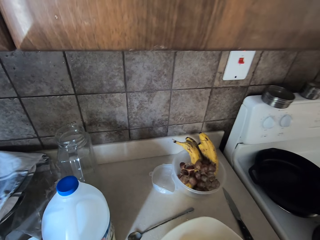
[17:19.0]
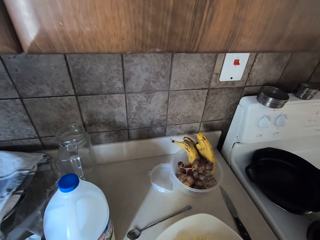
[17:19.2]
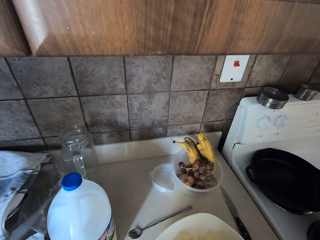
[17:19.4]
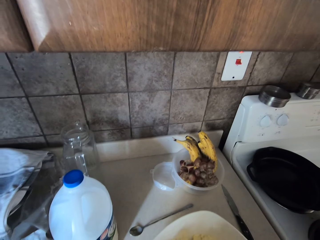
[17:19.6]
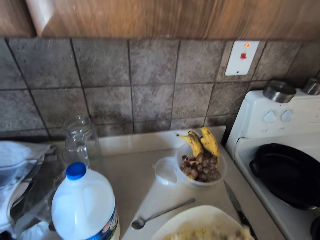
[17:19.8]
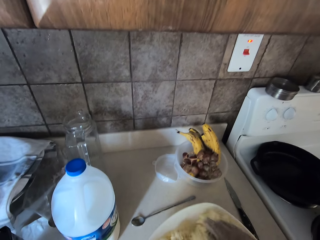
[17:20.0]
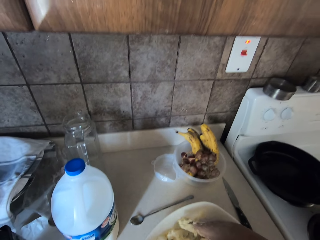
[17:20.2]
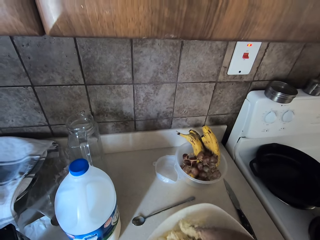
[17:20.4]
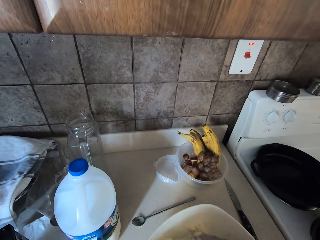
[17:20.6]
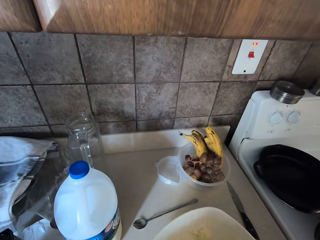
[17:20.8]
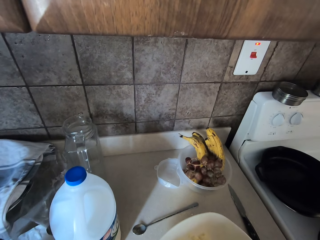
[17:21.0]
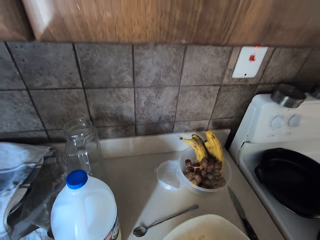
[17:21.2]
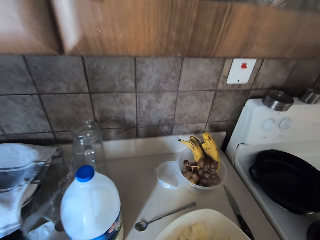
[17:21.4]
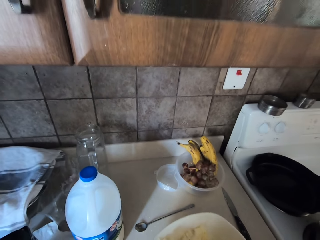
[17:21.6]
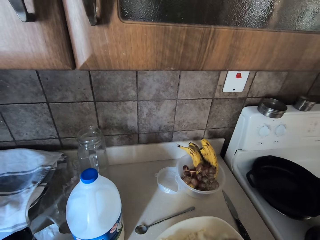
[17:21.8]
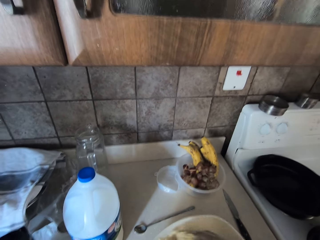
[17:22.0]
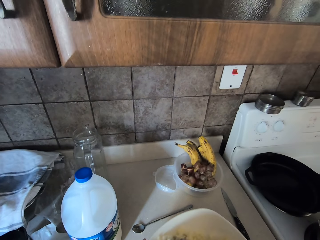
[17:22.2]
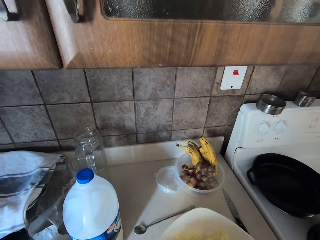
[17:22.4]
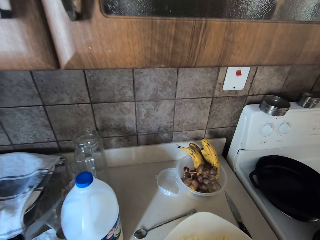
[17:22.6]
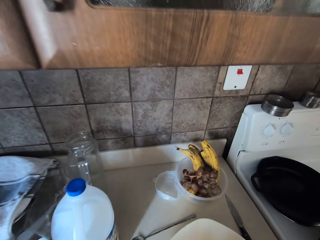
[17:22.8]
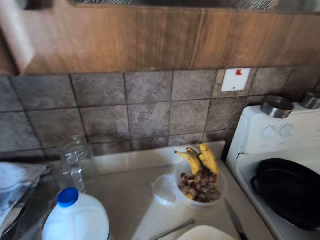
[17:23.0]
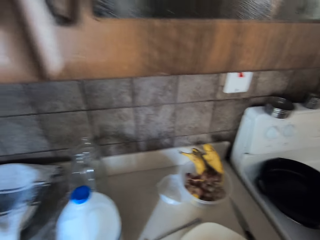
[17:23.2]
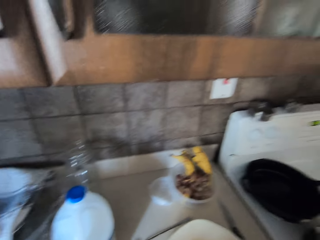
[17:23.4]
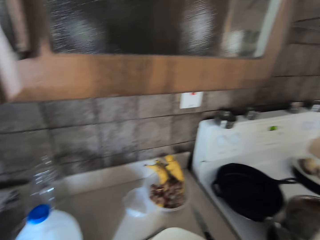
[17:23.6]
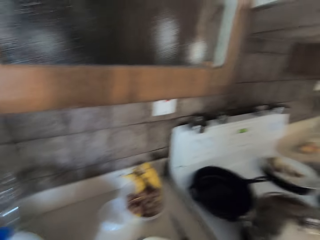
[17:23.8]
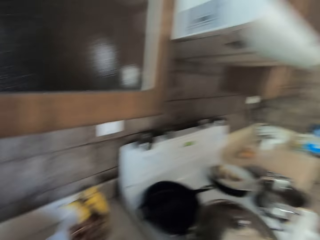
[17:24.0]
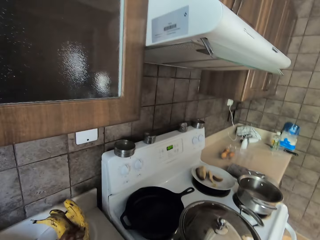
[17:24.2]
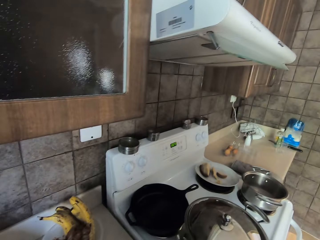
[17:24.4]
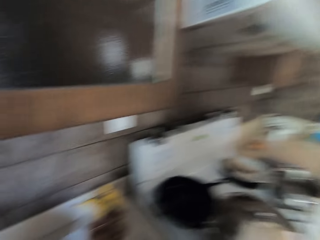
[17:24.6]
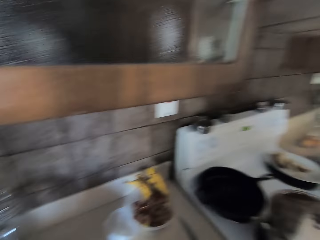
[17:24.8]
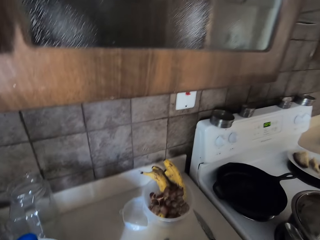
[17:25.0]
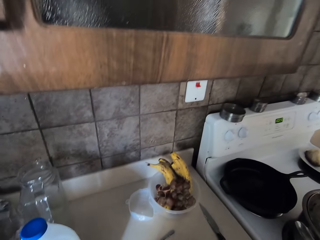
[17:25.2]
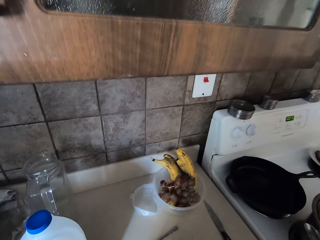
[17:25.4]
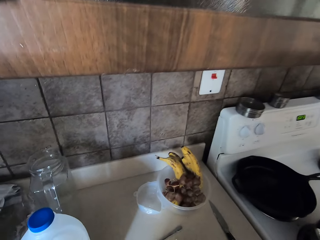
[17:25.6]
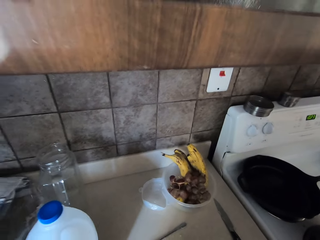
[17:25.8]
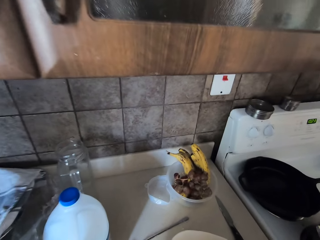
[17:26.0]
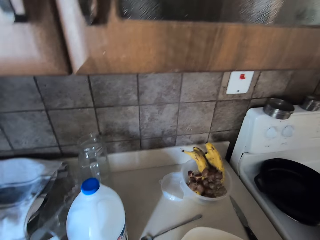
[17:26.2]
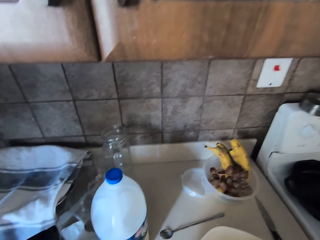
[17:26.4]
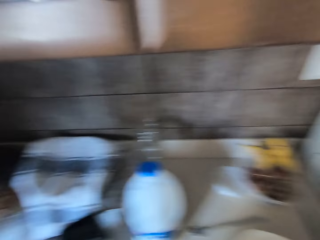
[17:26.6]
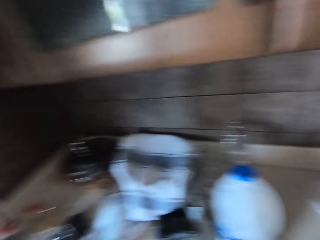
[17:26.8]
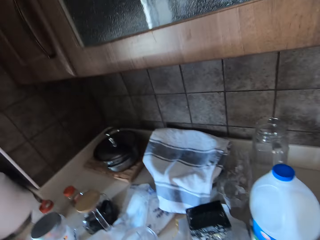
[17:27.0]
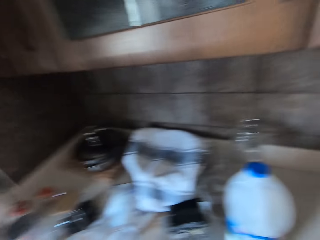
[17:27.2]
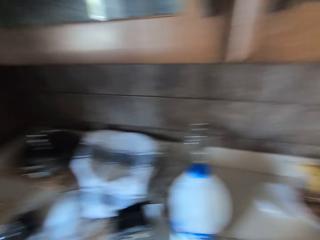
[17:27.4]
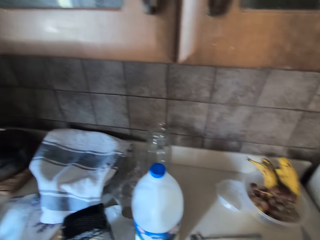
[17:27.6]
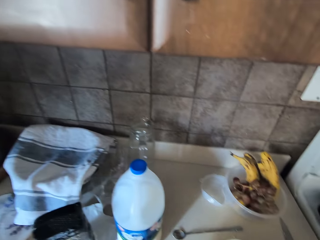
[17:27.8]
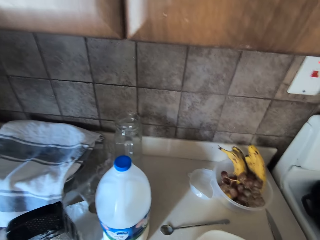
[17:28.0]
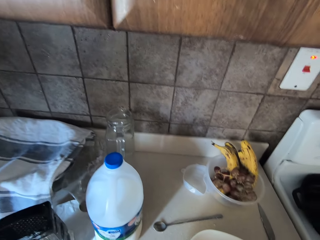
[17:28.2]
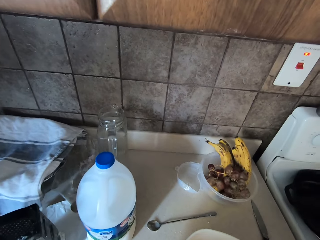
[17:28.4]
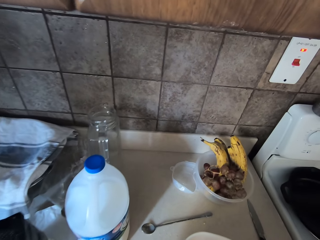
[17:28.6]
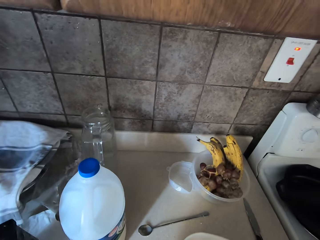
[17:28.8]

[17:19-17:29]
The camera wearer looks right. They look around. They look left. They look forward.

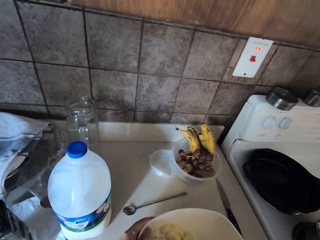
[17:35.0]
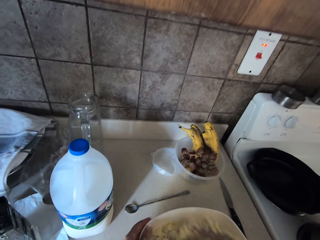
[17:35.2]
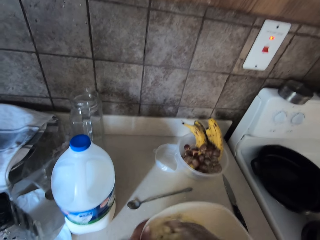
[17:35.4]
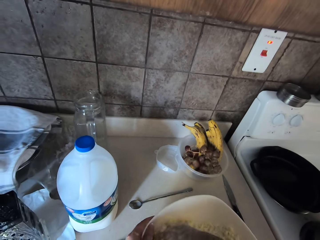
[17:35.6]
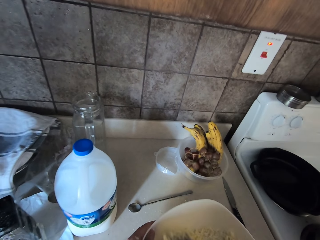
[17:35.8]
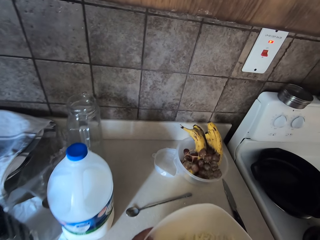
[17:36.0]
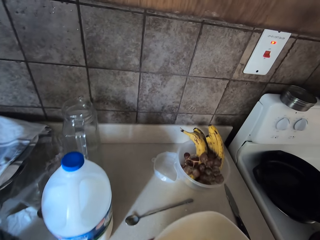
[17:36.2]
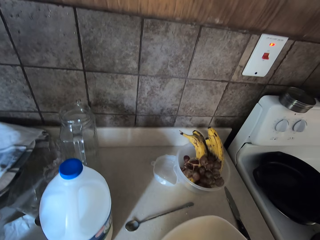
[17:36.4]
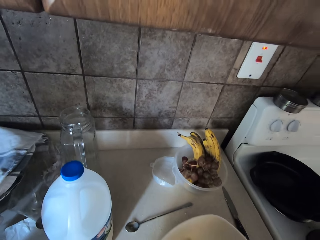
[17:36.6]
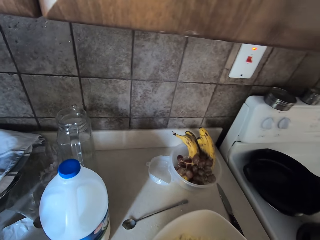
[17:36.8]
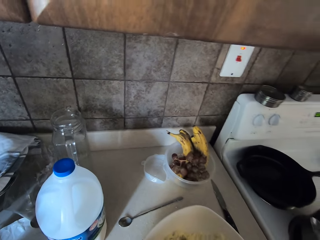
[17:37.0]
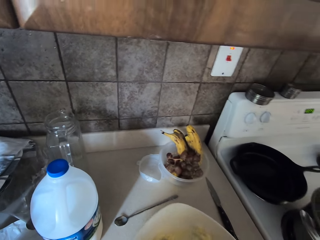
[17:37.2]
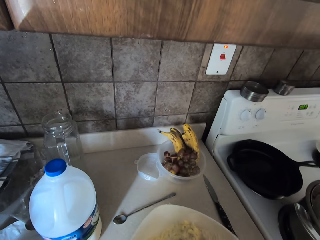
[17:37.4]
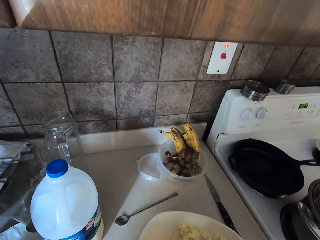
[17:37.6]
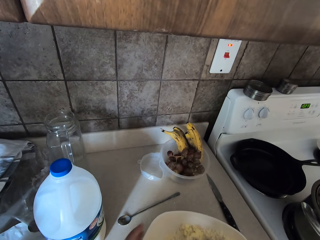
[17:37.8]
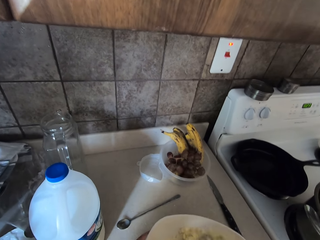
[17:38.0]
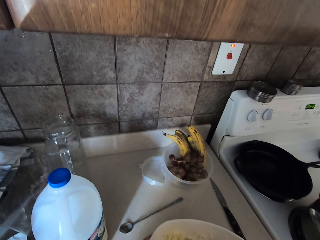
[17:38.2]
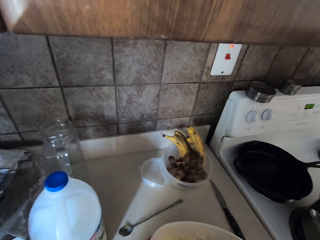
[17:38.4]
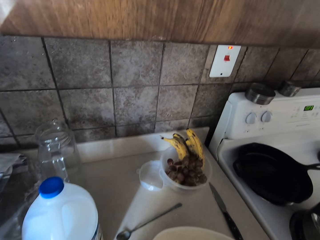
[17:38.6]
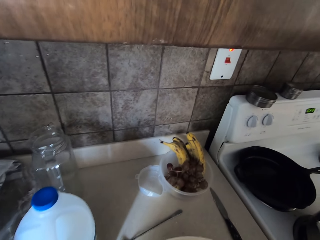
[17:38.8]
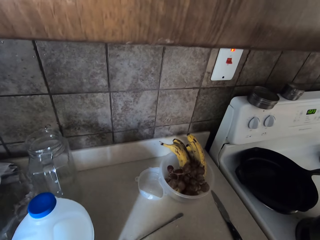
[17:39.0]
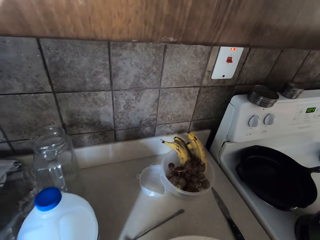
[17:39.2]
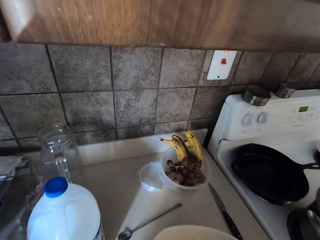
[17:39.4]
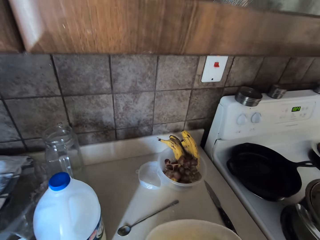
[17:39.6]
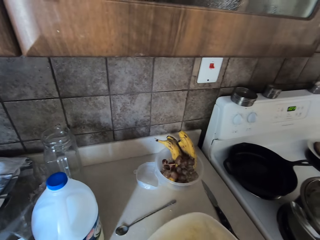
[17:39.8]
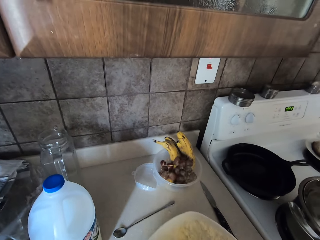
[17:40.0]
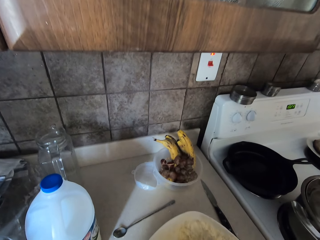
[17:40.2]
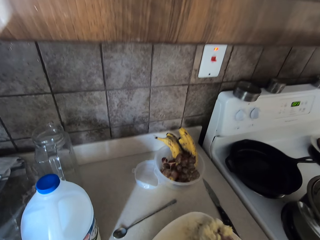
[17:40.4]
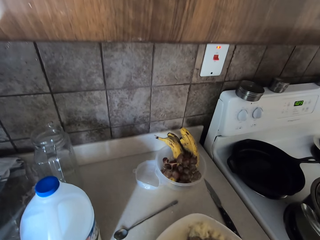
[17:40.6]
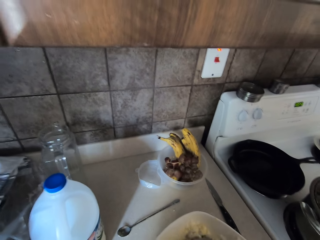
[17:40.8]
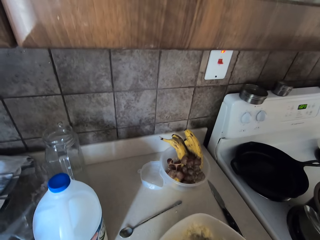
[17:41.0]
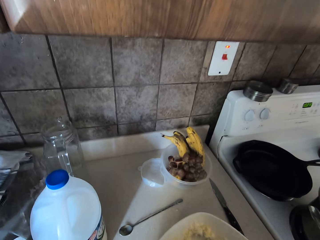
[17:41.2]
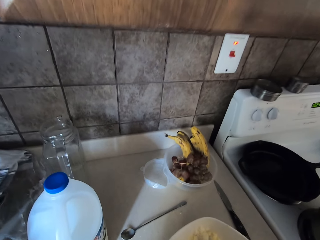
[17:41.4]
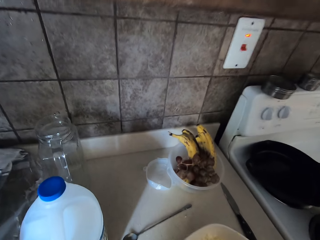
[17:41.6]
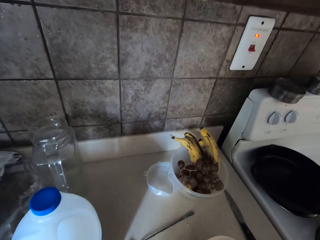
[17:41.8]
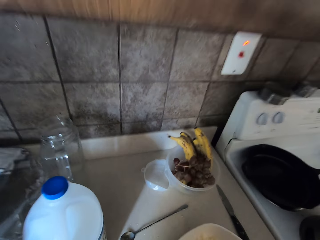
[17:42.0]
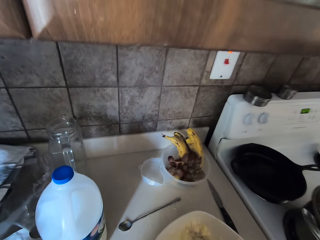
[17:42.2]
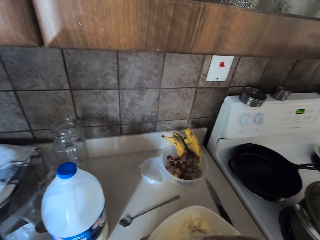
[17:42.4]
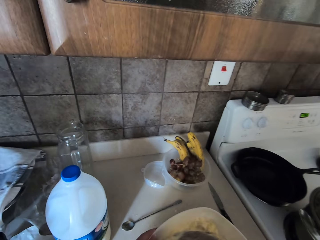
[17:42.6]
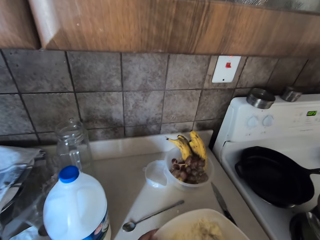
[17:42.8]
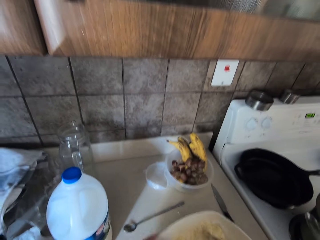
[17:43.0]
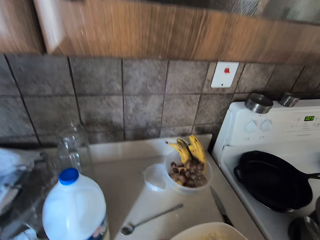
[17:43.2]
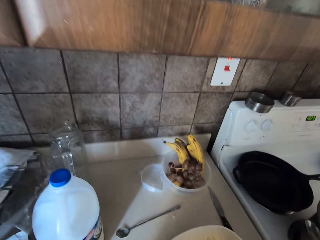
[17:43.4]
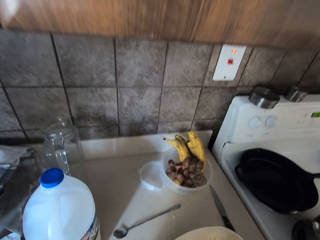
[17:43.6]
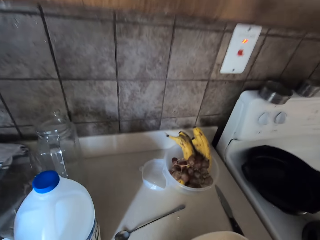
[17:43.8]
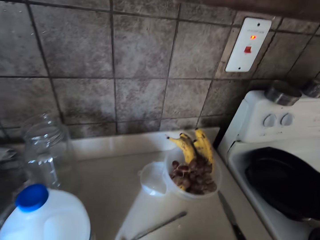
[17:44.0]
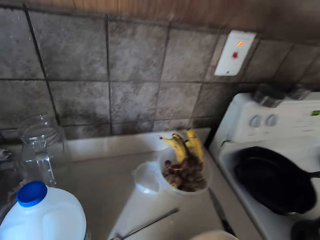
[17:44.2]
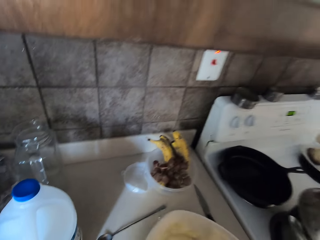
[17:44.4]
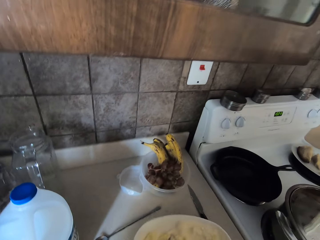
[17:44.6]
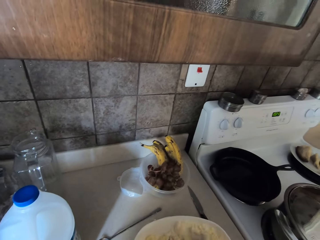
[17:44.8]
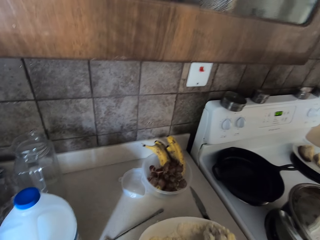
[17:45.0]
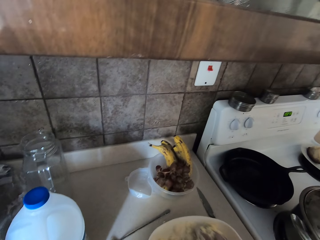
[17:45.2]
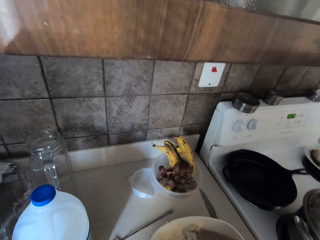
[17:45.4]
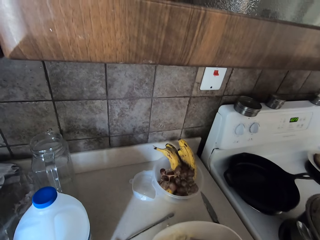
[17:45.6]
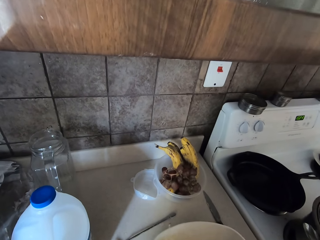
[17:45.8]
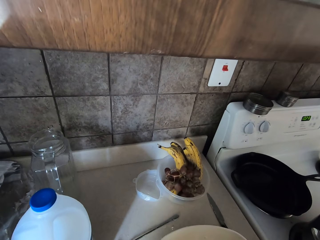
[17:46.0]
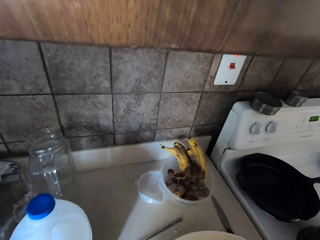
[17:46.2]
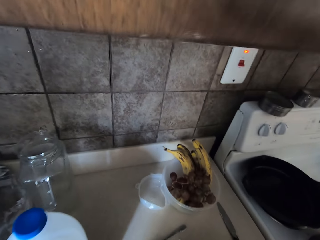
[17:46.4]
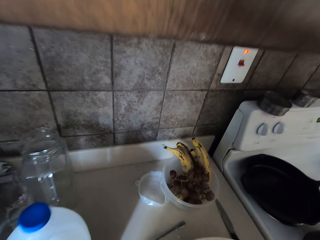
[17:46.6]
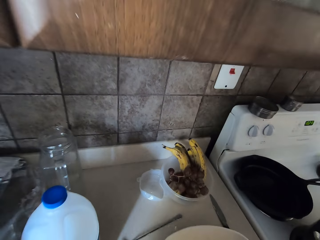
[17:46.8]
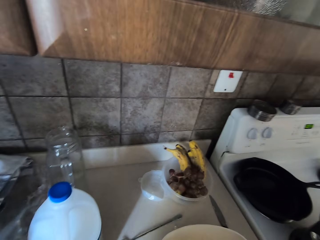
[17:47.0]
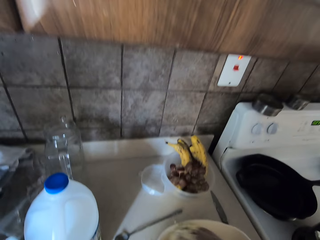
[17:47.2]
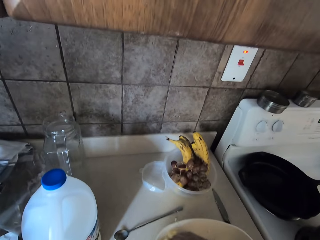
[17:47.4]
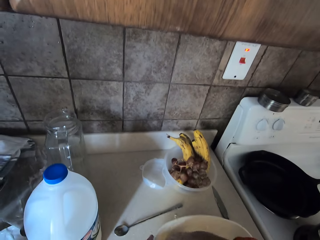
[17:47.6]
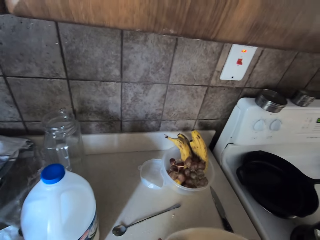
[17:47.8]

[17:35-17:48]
The camera wearer mixes the flour with the right hand and moves the left hand. They knead the dough. They move the mixing bowl. They lift the left hand. They move the mixing bowl. They move it again.
